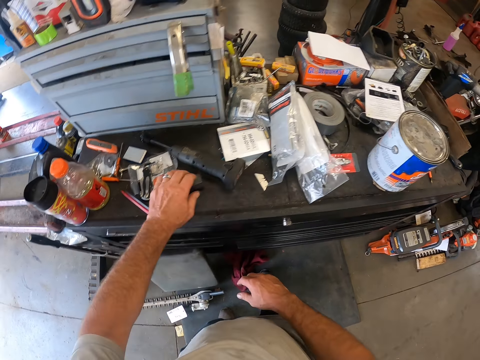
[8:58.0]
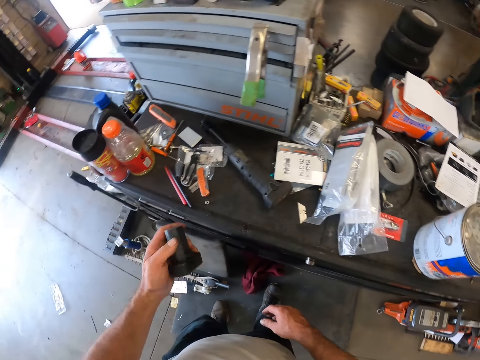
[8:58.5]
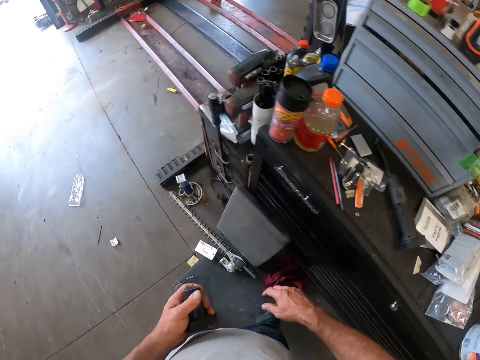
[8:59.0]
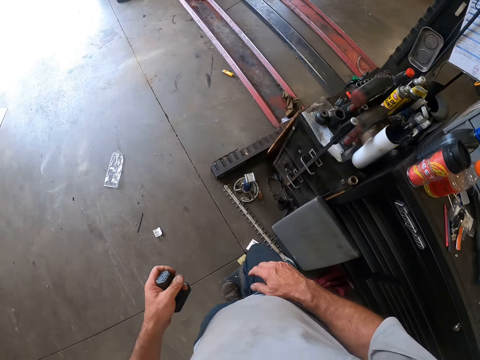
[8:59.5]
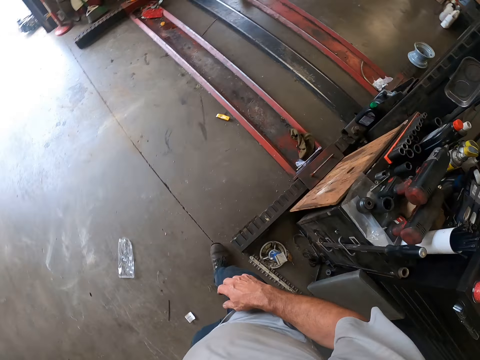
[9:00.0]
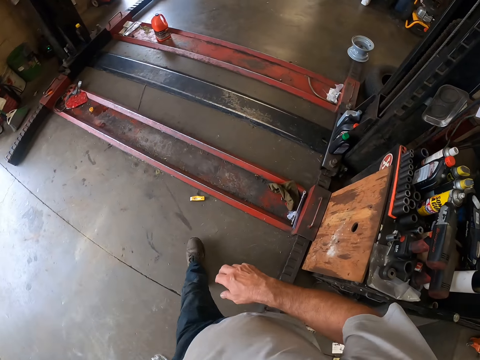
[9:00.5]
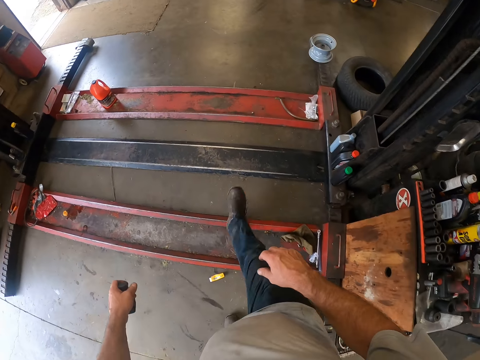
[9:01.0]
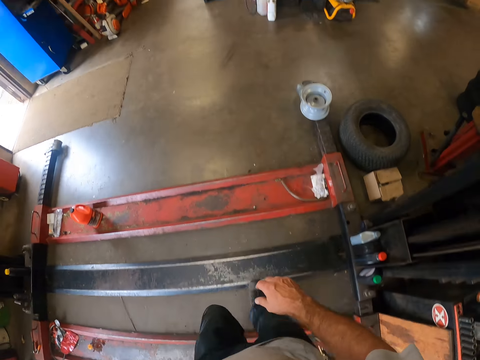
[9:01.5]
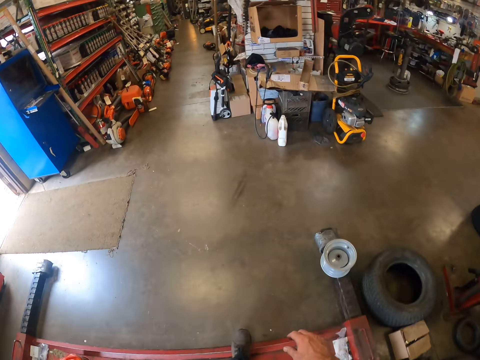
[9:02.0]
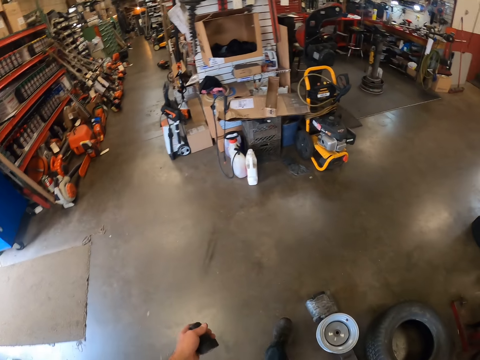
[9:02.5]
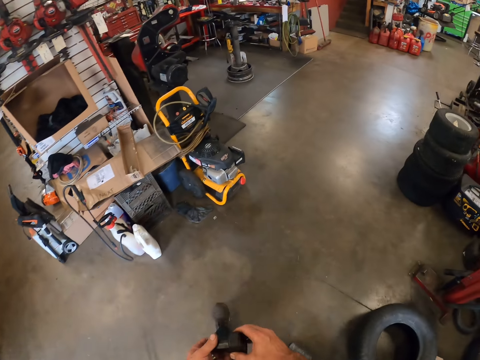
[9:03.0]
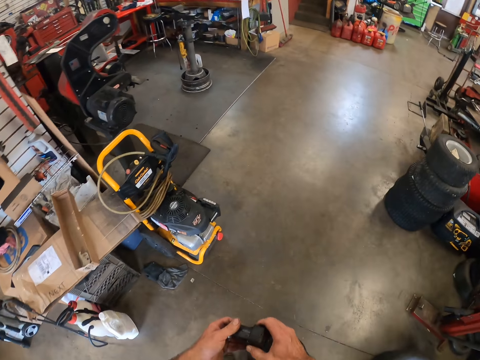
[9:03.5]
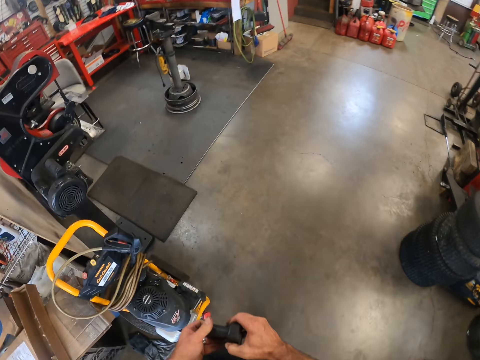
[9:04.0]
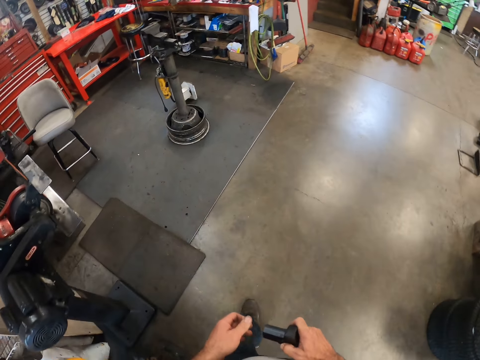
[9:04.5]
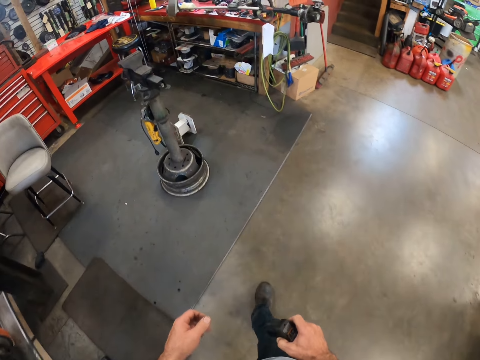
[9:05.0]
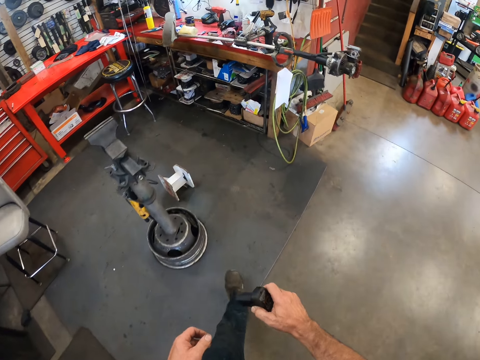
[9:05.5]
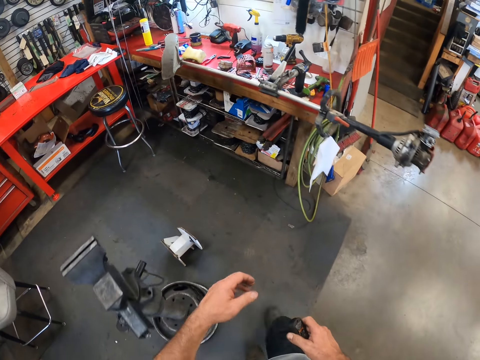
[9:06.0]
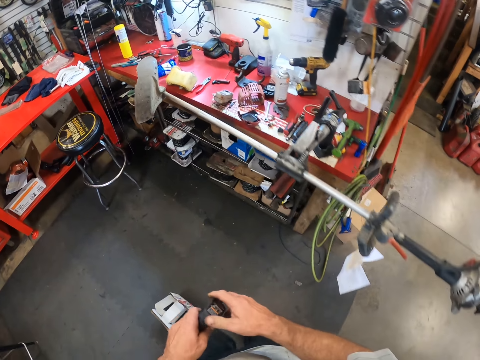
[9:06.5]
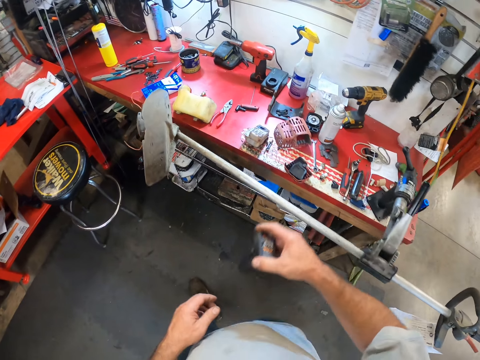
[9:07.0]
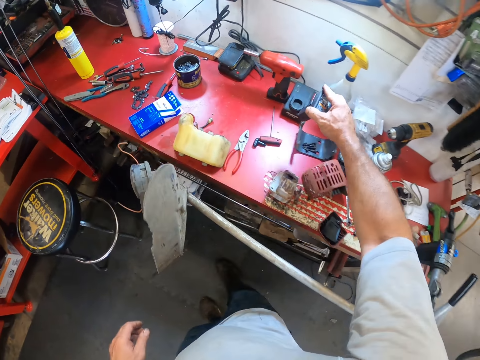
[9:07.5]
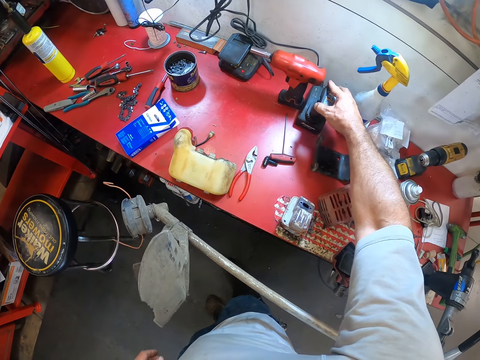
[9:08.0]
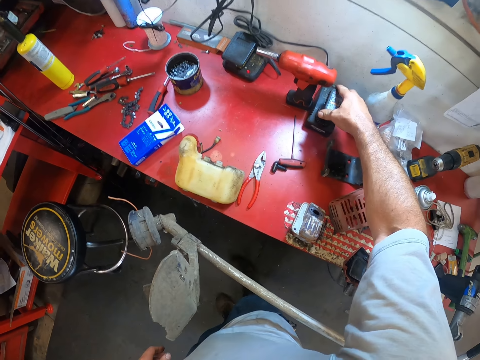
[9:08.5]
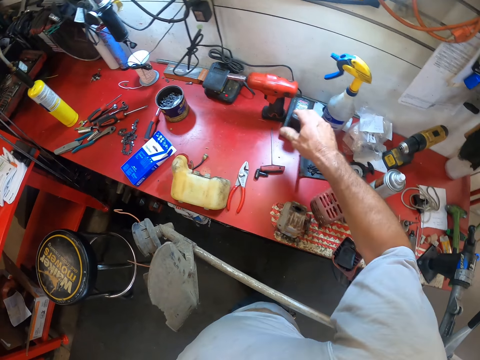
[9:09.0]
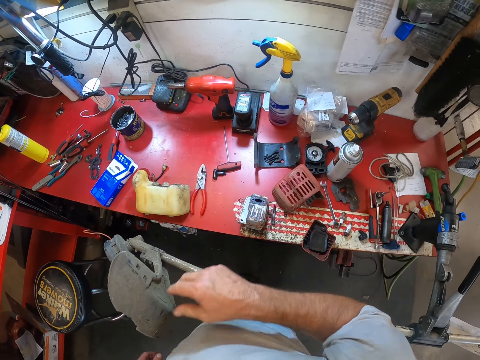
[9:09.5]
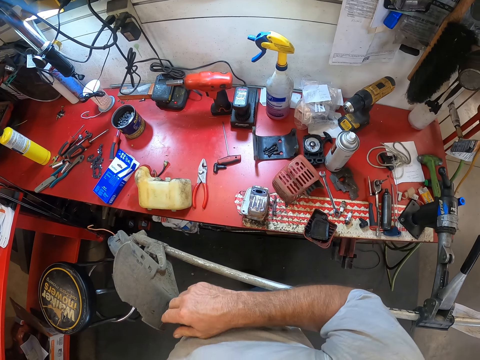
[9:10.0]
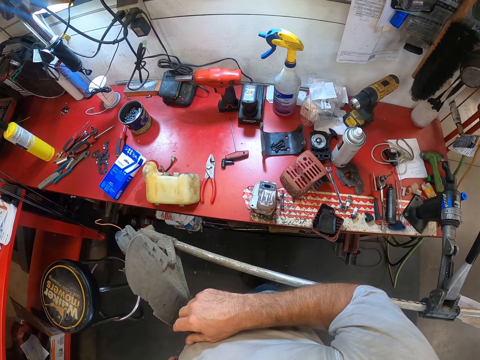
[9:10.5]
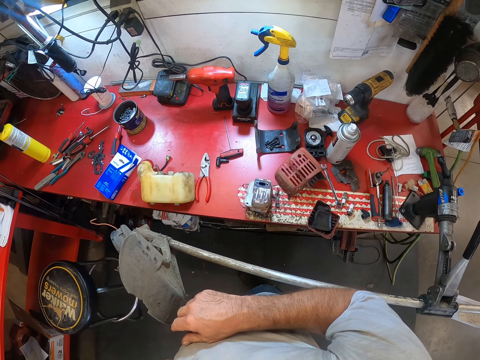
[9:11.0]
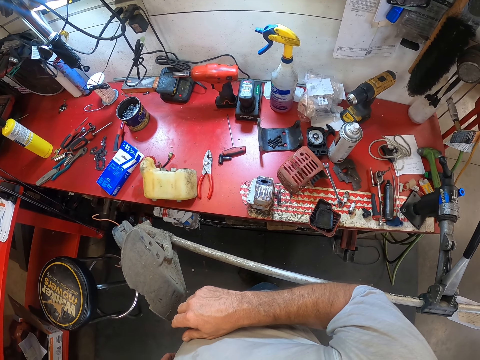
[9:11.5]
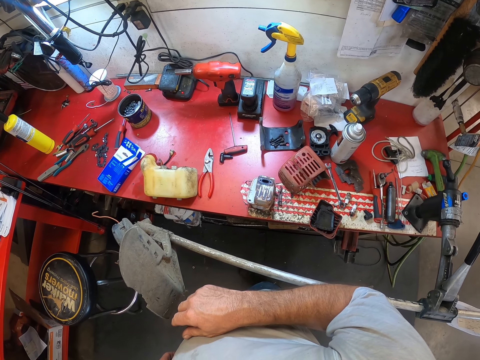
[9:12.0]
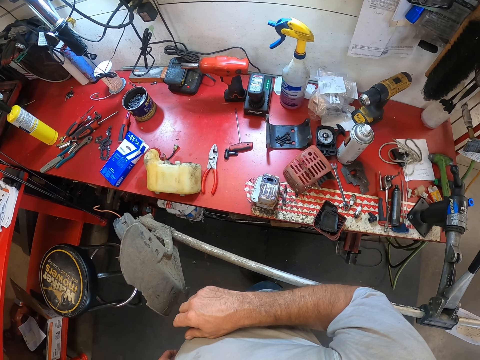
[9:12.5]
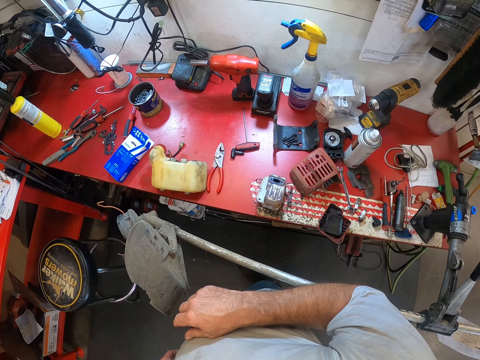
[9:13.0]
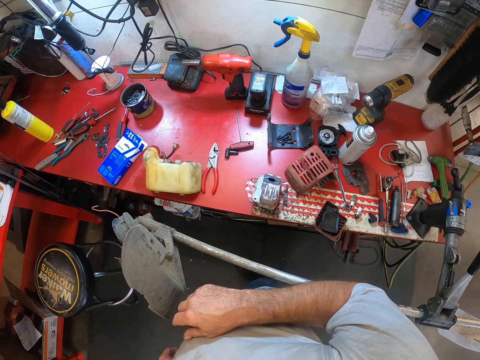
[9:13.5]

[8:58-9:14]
The camera wearer picks up the battery on the cabinet. They walk towards a workbench. They plug in the battery to a charger. They look around the garage.

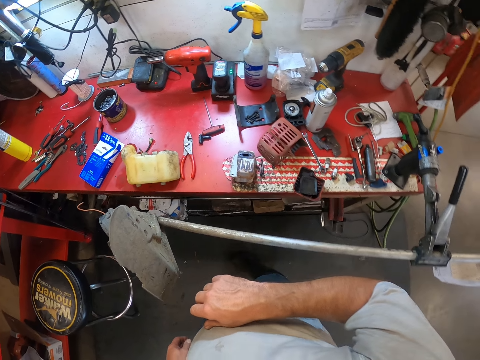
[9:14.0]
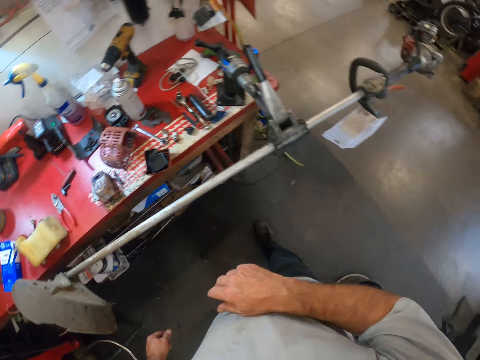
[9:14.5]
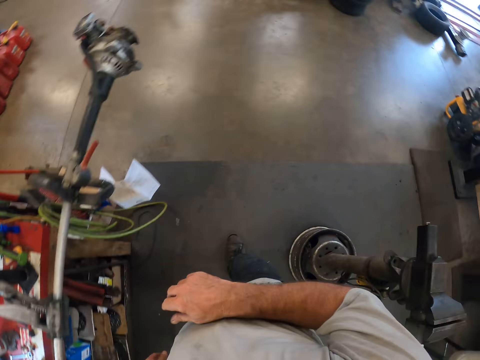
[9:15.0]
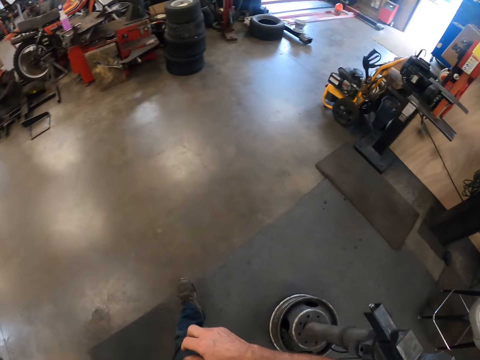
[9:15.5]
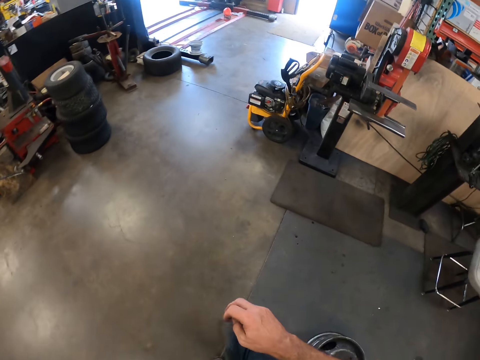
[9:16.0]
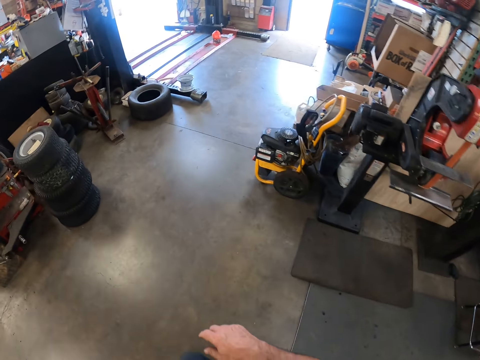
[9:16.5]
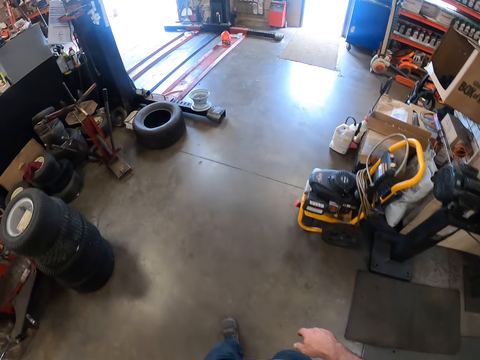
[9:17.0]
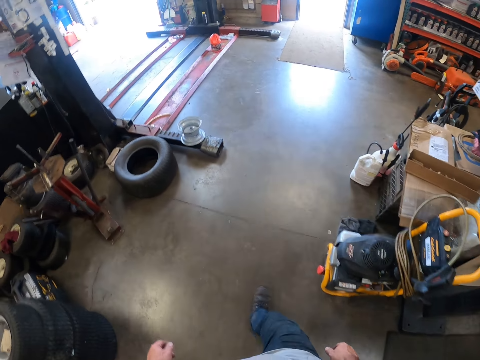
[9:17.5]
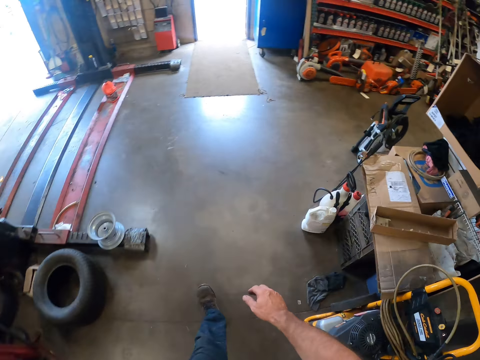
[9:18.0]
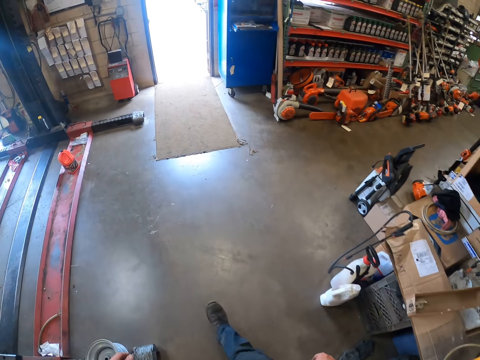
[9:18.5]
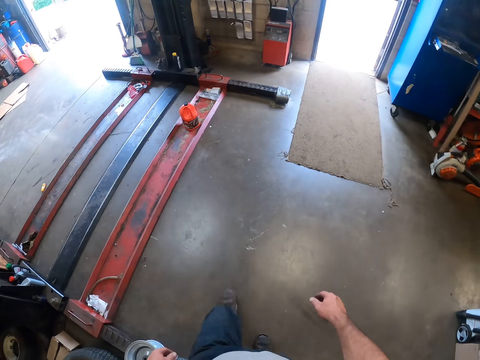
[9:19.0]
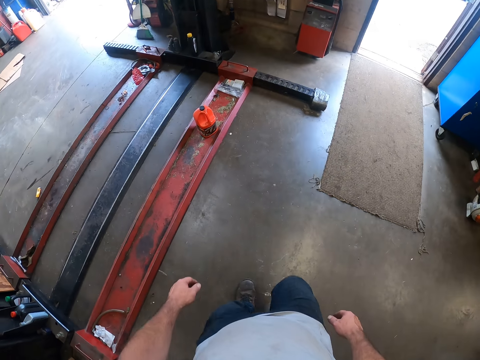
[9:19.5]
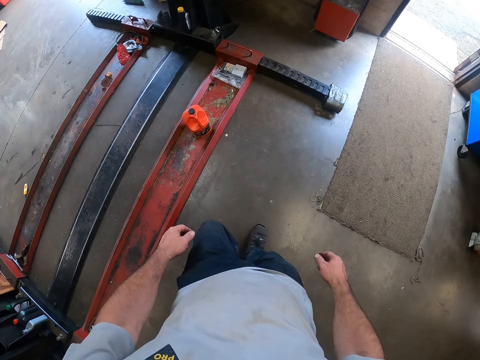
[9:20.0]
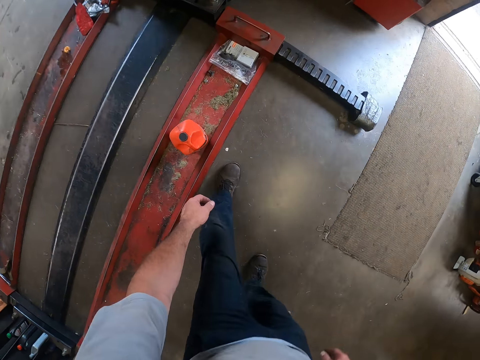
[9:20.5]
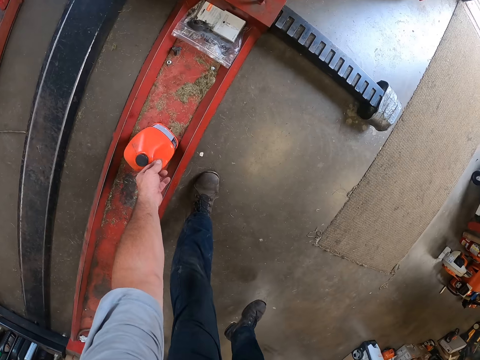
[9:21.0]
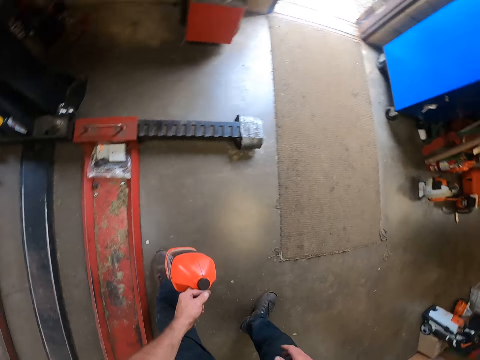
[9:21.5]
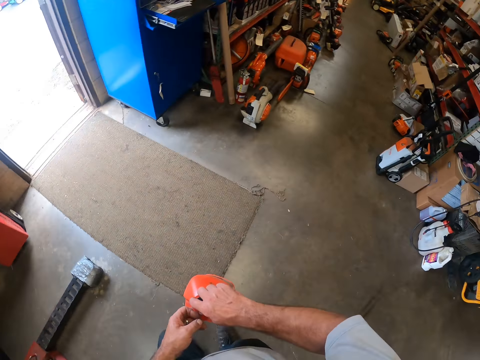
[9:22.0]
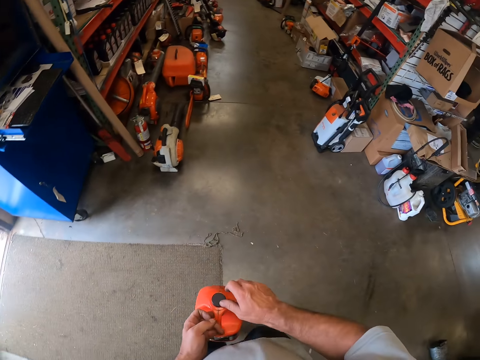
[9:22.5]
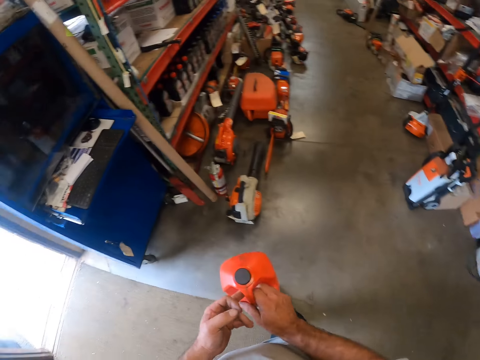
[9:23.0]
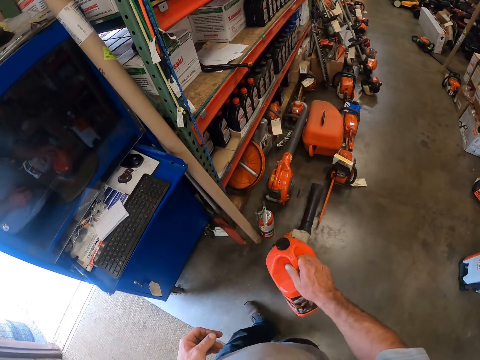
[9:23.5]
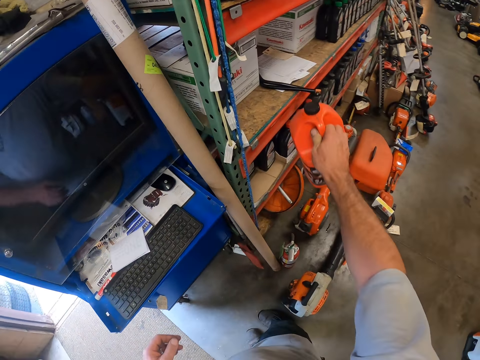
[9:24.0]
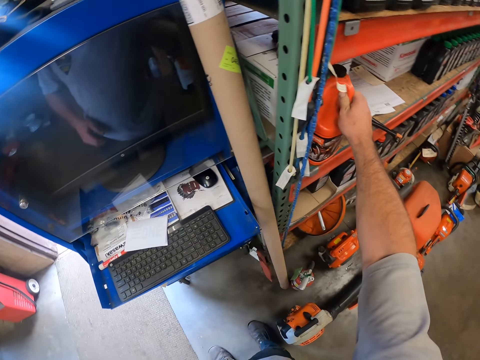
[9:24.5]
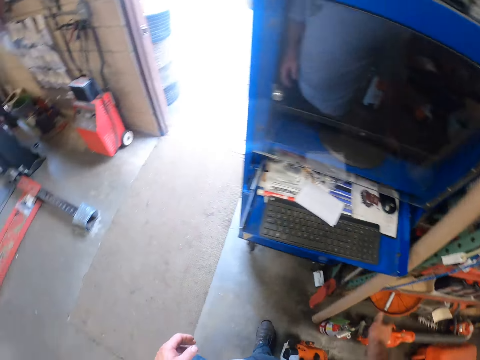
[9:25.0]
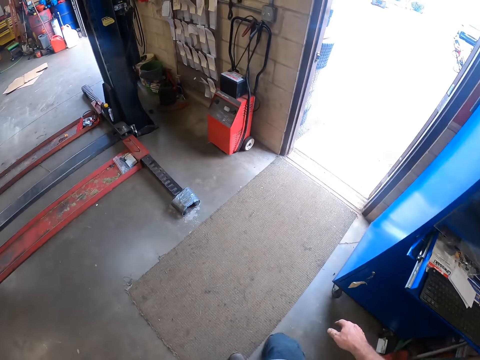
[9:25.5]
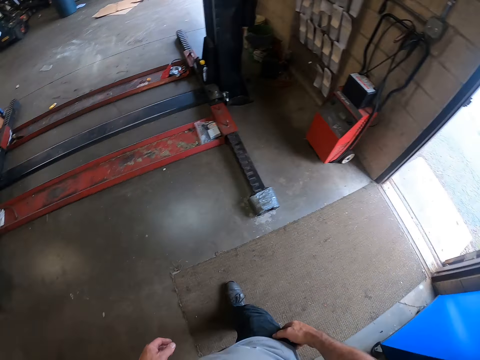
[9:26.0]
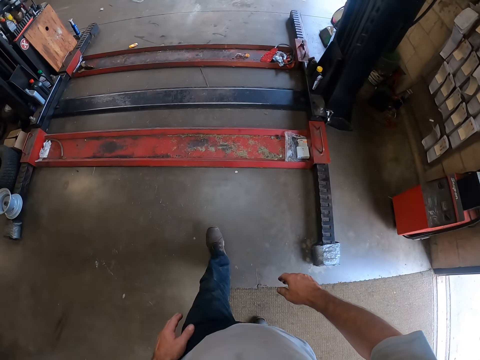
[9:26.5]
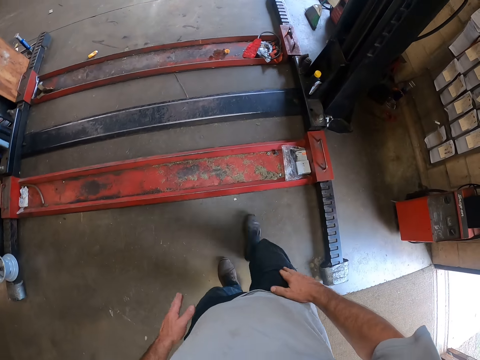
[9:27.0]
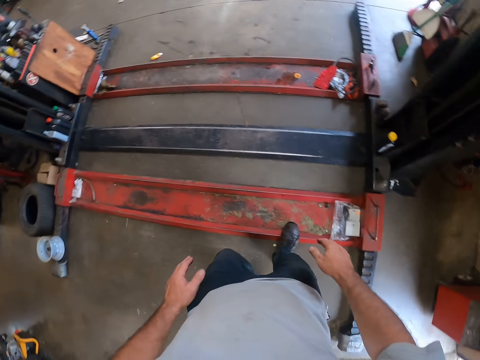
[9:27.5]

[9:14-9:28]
The camera wearer walks around a room. He picks up a gallon or jerrycan on the floor with his left hand. He touches the cover of the gallon with his right hand. He tightens the jerrycan cap with a hand. He passes the gallon to his right hand. He drops the gallon on a shelf.
